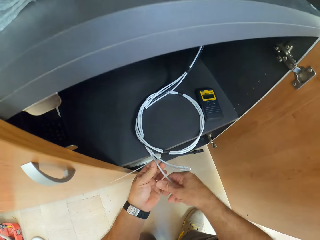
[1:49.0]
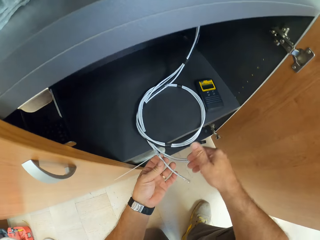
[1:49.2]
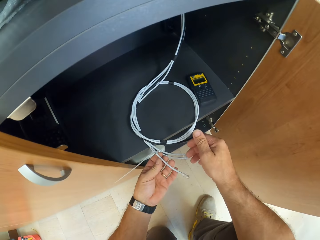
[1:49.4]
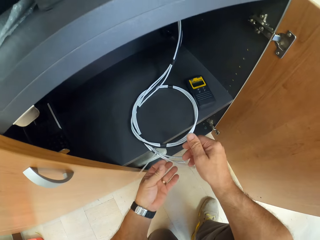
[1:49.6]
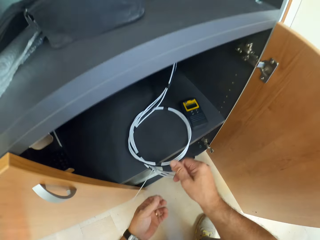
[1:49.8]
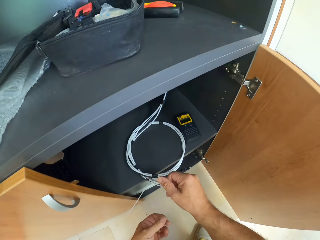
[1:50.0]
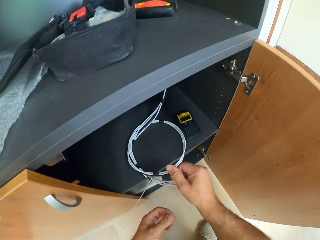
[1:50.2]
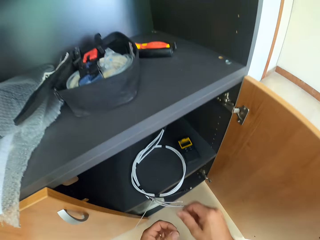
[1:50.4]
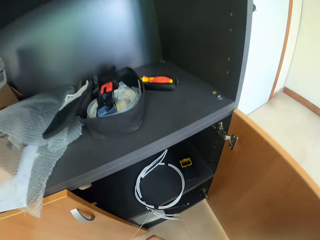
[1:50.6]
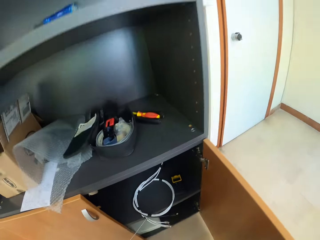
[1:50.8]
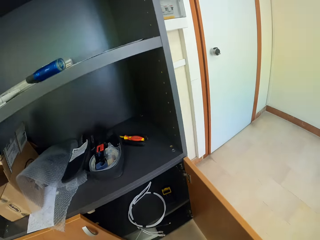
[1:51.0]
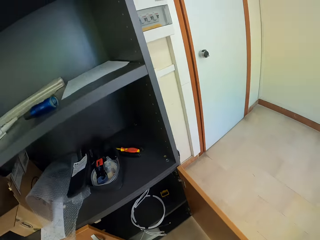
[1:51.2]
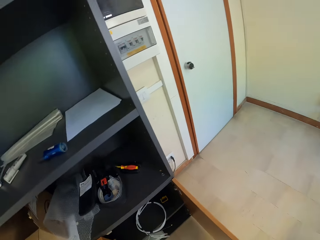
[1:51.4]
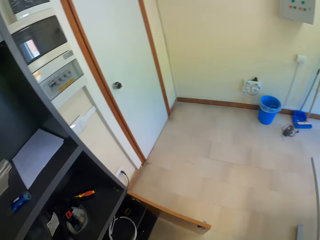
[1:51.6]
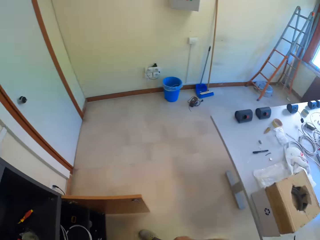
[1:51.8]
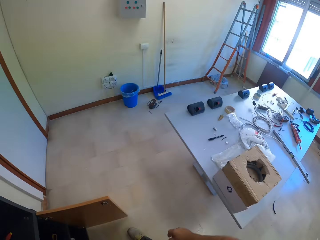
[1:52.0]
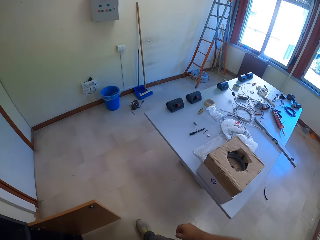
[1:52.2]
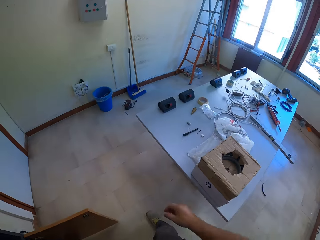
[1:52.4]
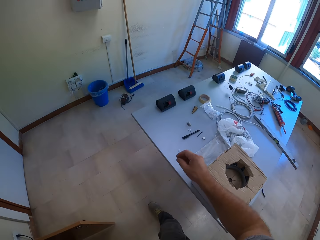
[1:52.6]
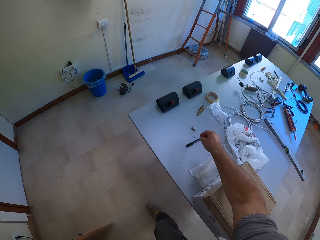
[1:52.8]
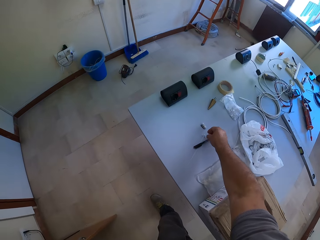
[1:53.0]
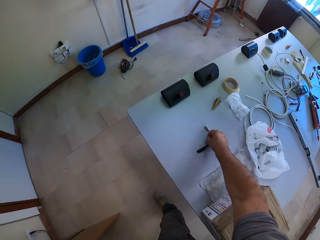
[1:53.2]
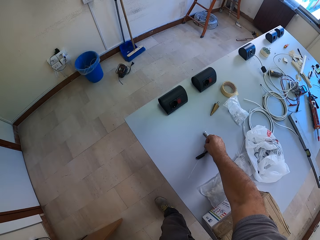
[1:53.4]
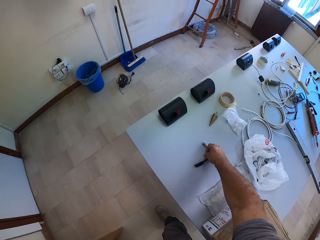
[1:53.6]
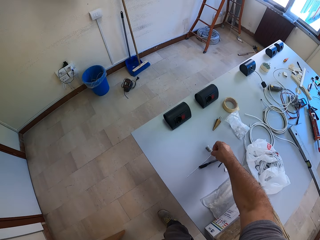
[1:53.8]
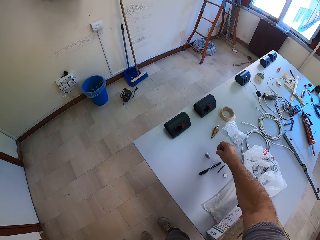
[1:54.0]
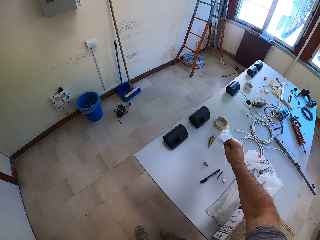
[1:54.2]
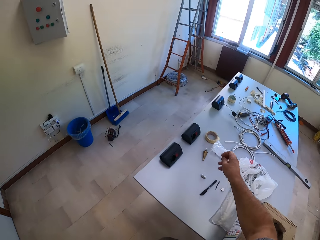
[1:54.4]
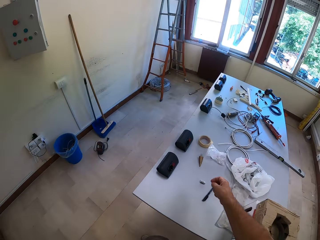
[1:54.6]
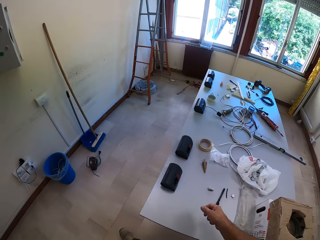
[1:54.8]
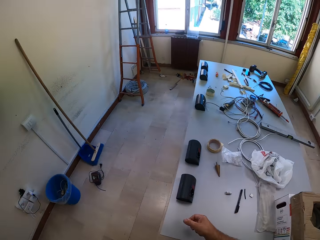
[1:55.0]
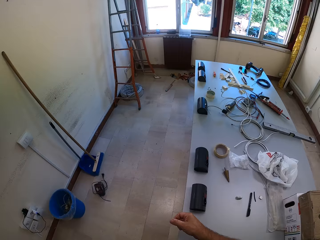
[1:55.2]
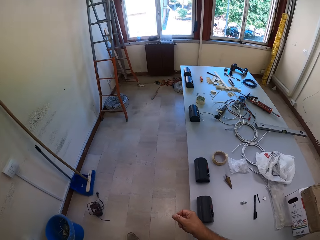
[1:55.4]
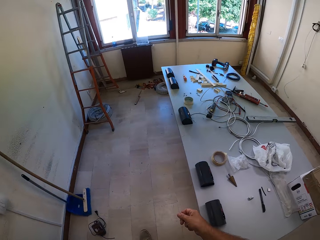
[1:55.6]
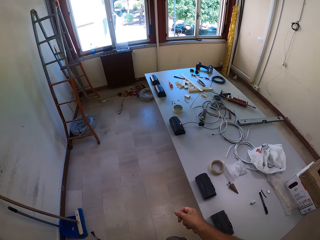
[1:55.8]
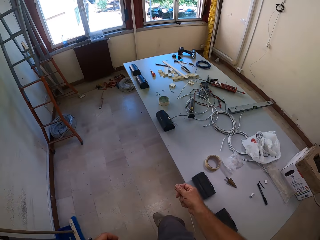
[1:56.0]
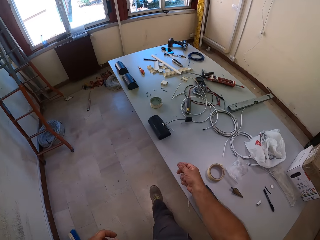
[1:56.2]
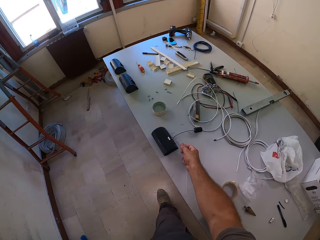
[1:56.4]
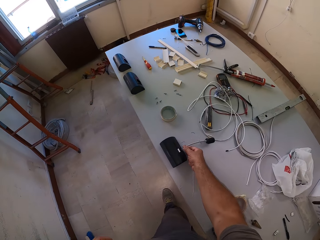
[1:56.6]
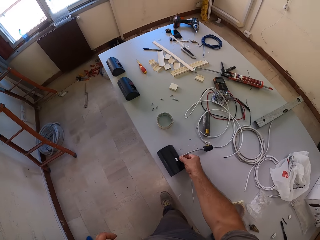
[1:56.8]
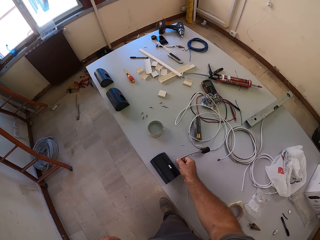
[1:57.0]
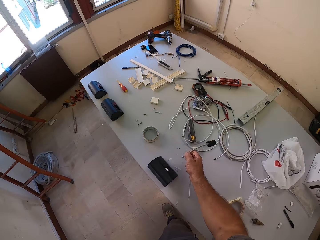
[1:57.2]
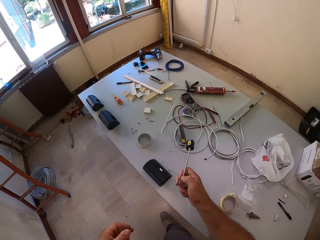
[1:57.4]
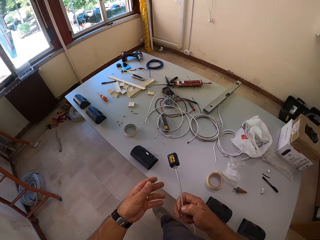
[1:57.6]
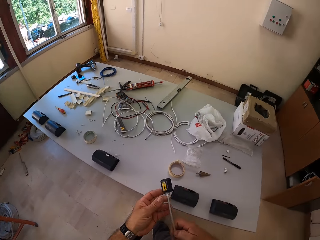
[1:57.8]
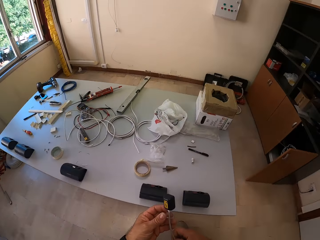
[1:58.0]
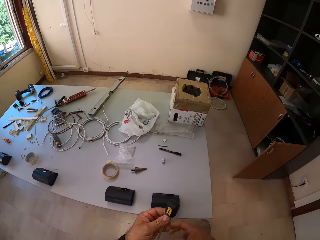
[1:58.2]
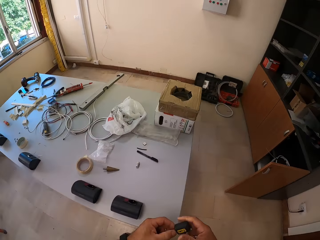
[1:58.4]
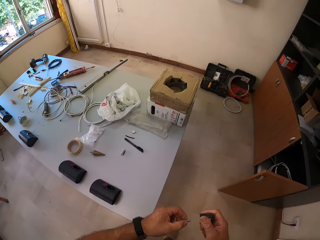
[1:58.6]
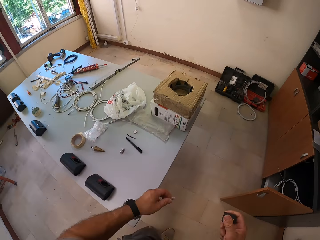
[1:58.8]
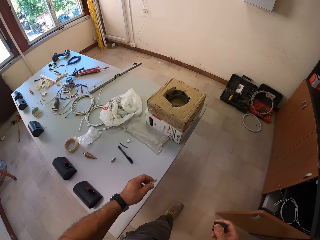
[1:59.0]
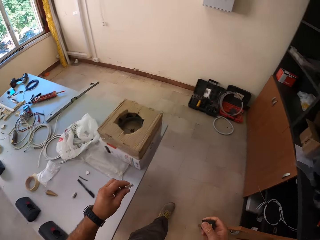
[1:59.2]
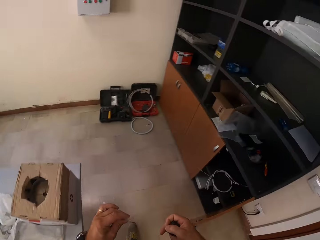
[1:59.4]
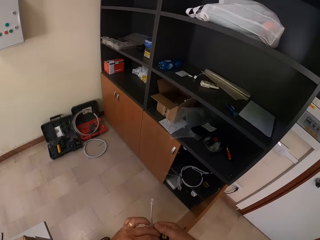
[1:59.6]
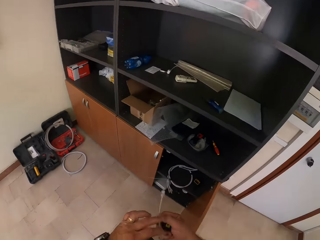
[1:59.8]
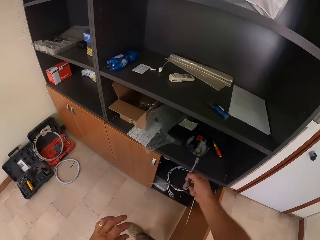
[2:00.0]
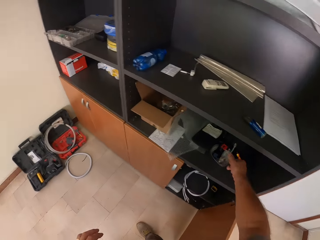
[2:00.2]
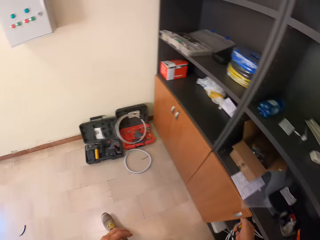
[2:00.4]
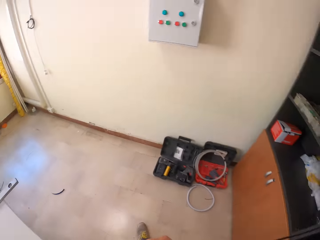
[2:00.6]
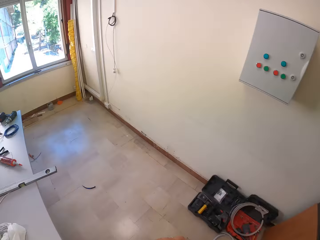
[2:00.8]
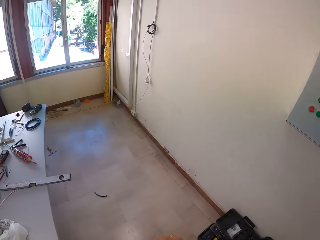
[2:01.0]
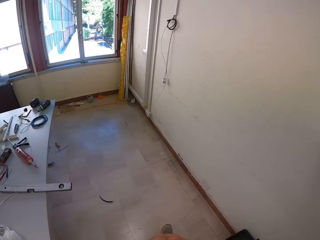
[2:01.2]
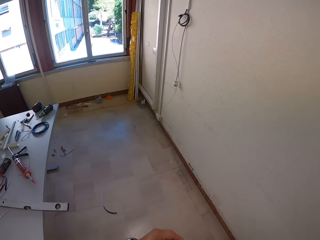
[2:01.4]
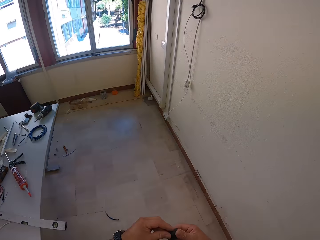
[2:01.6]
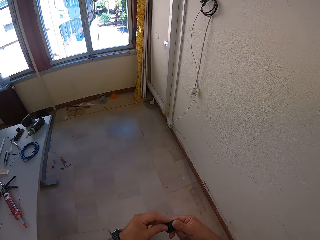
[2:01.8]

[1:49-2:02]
The camera wearer holds the ethernet cable with both hands. He moves towards the table in the room, stands beside the cupboard, and stretches his hand towards the table. He picks up a cable tie from the table. He walks around the table. He removes the cable with the cable coupler from the power socket or ethernet socket. He holds the ethernet cable. He moves towards the shelf with the cable and the cable coupler in his hands. He holds the ethernet cable with both hands. He moves around the table. He holds the ethernet cable with the other hand. He disconnects the ethernet cable from the ethernet extender. He drops the cable with the cable coupler in the shelf. He walks to a cable on the wall.

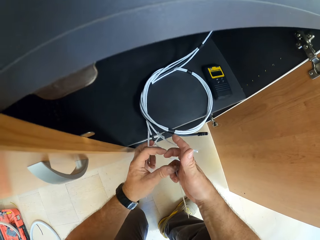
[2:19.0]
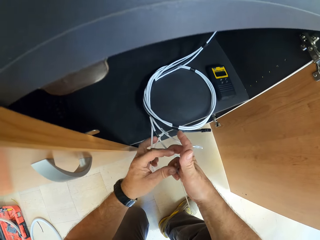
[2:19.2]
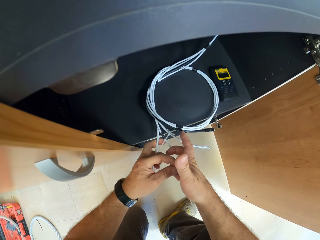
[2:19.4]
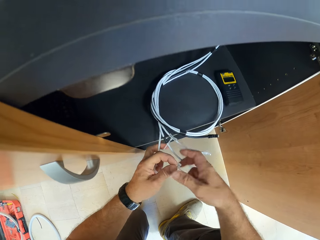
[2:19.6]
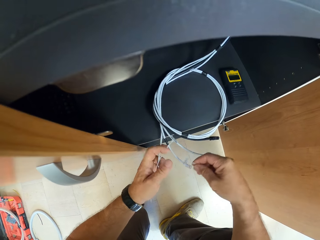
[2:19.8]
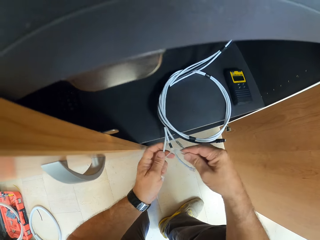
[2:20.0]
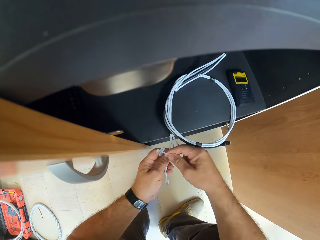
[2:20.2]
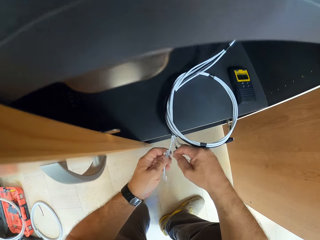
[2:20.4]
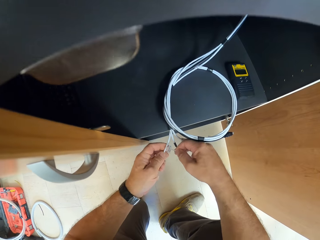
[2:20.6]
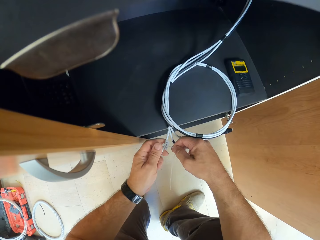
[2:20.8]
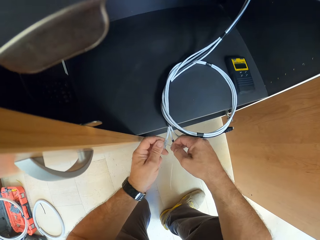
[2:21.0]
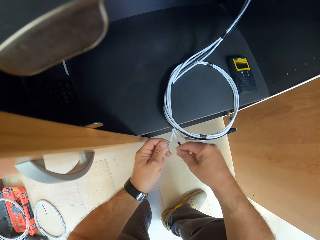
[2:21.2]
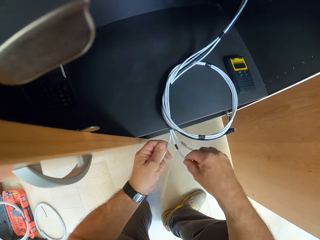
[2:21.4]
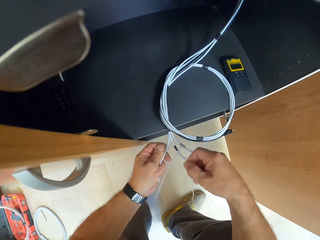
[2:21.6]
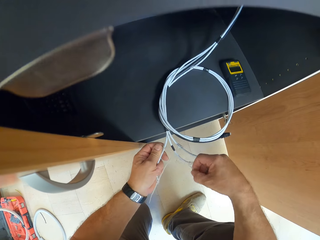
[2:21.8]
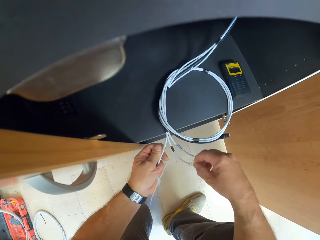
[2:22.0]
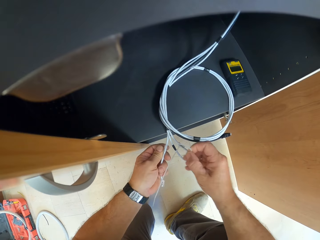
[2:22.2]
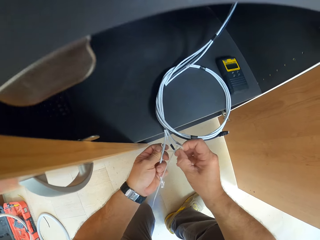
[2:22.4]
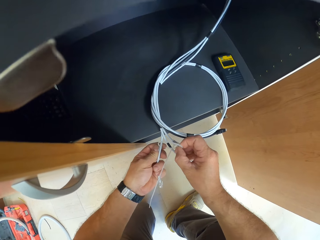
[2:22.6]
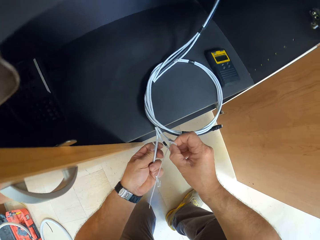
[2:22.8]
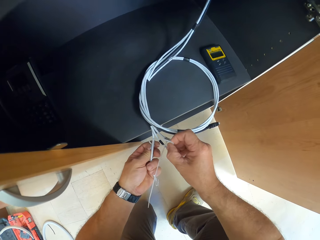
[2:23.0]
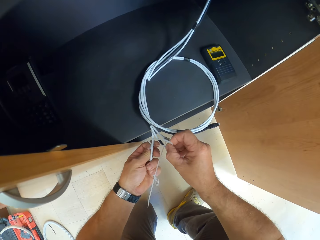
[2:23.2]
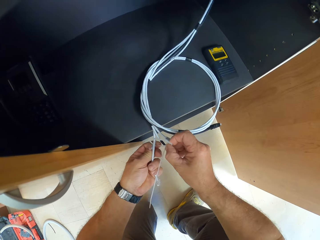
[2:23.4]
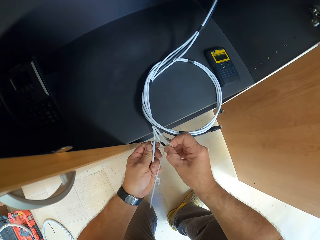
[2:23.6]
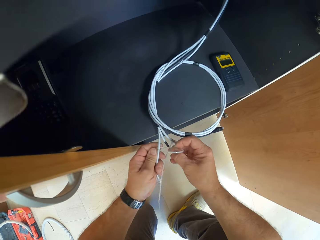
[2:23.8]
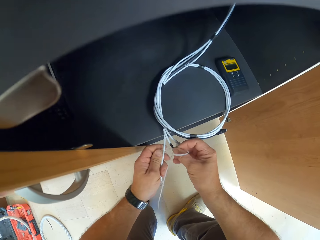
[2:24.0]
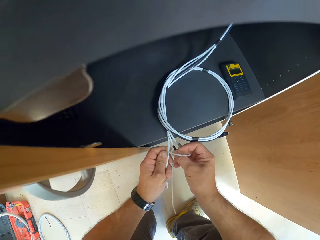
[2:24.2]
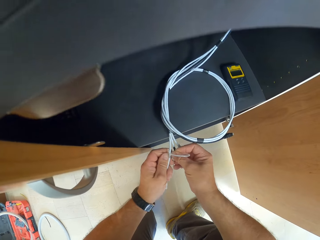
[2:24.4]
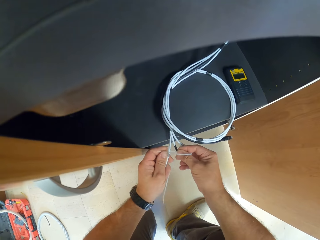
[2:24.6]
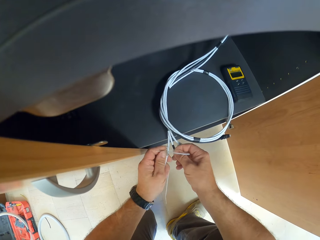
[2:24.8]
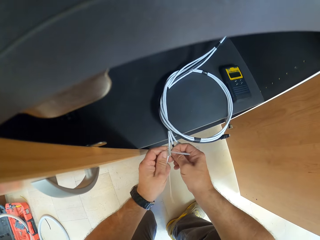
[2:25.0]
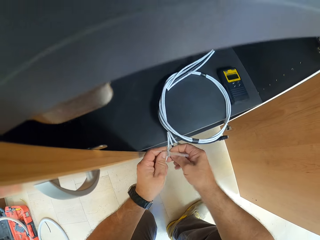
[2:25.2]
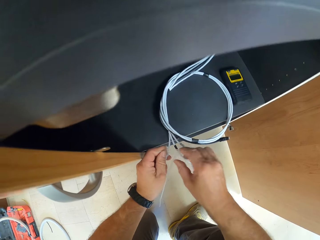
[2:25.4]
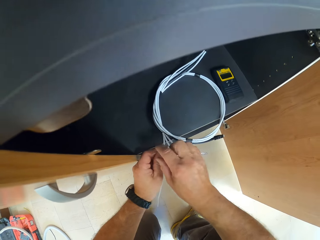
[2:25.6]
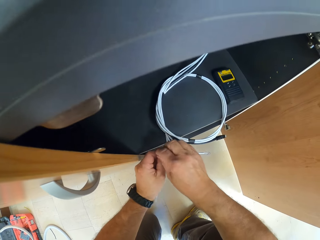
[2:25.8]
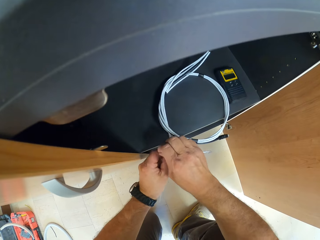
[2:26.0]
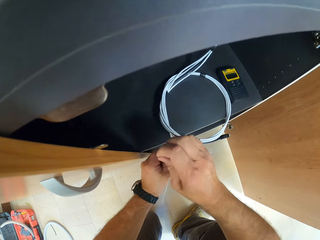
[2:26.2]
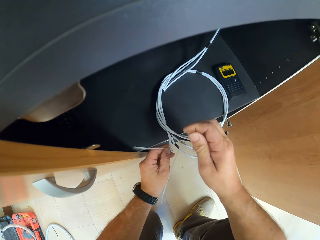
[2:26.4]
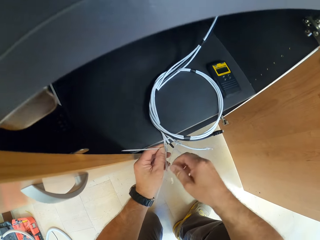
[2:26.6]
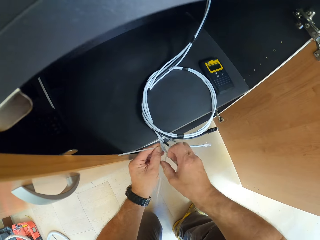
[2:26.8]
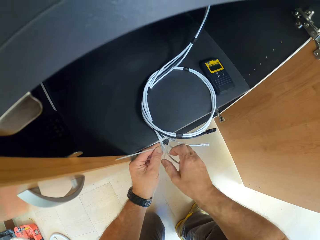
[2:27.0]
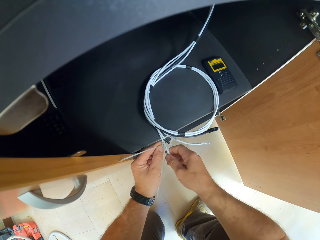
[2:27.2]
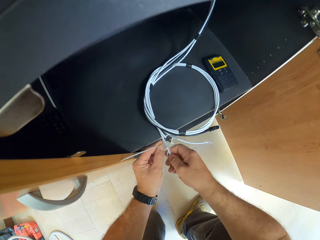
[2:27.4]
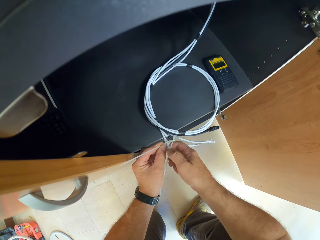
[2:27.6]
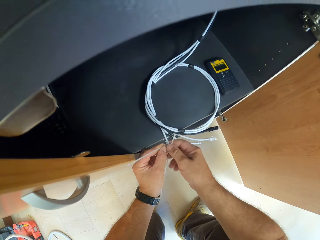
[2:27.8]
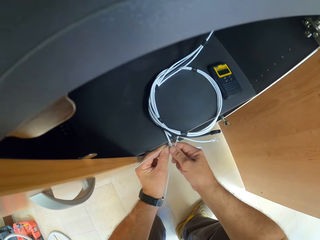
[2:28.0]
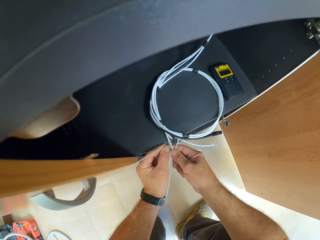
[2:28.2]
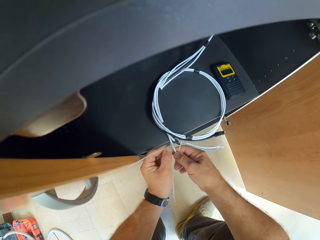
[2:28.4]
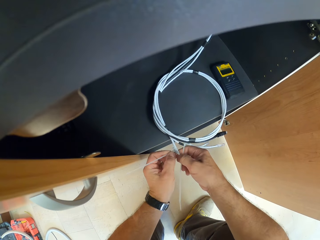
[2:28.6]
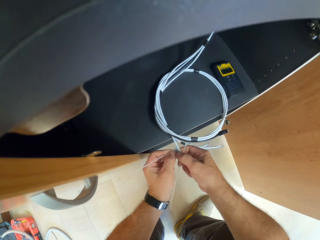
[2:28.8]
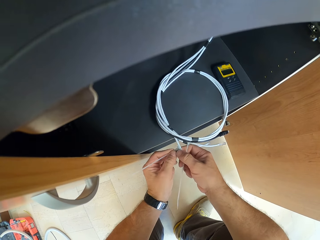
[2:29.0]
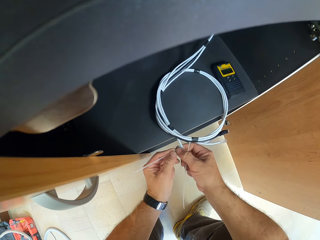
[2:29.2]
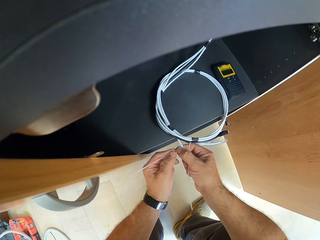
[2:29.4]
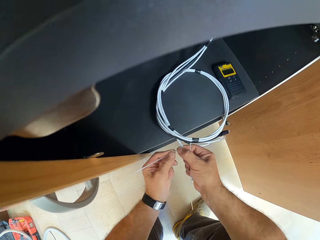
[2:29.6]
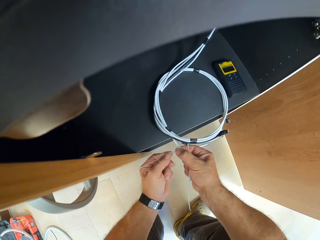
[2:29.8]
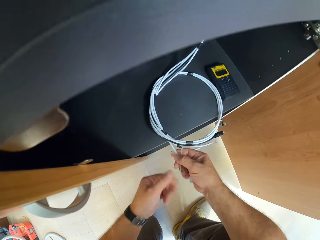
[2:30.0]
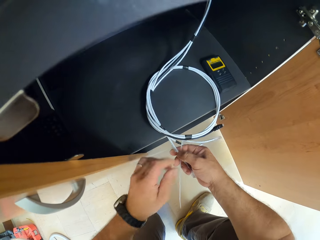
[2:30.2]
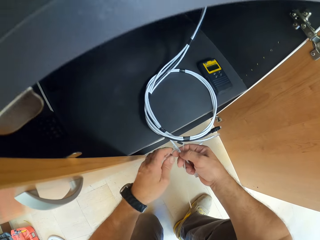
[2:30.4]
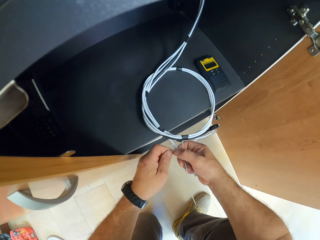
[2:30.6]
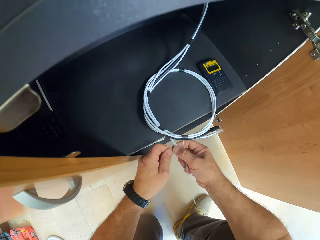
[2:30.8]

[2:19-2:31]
The camera wearer holds the cable tie. They tie the cable with the cable tie. They tighten the cable tie.
